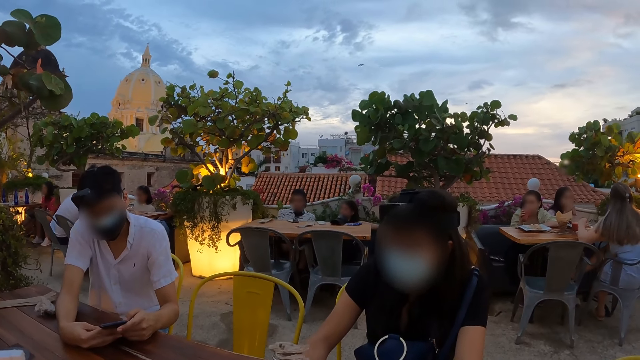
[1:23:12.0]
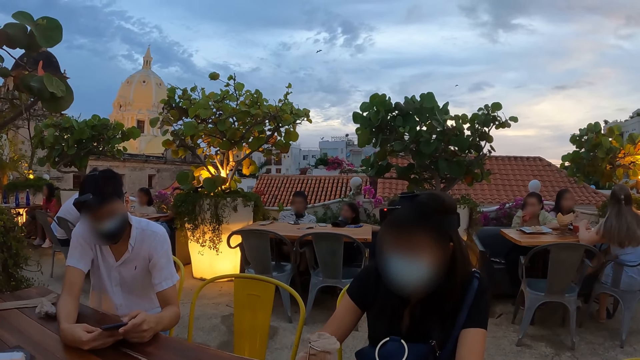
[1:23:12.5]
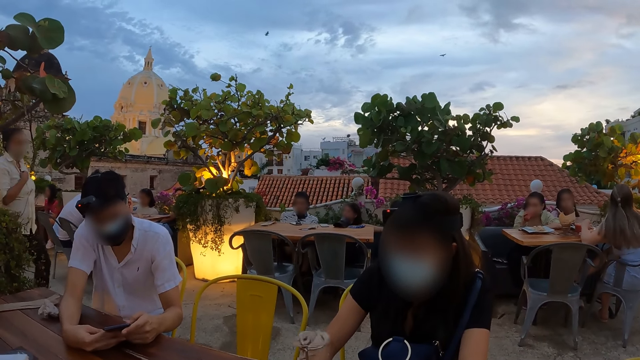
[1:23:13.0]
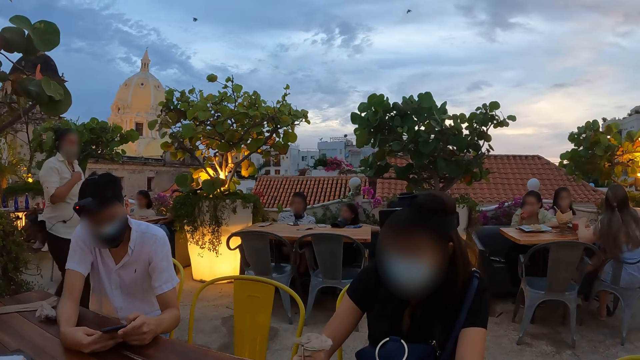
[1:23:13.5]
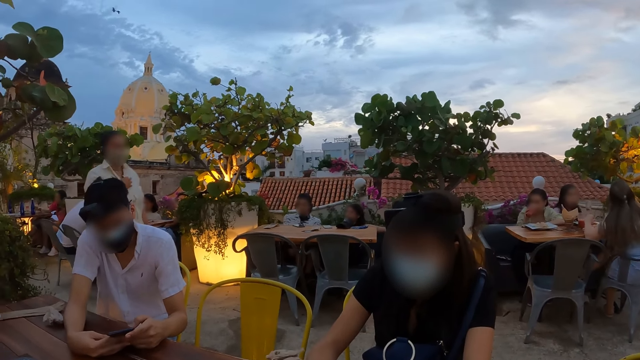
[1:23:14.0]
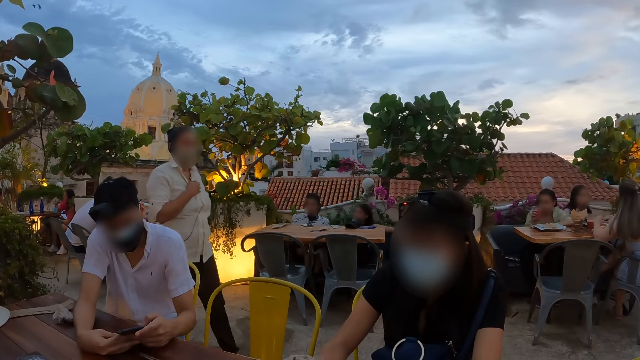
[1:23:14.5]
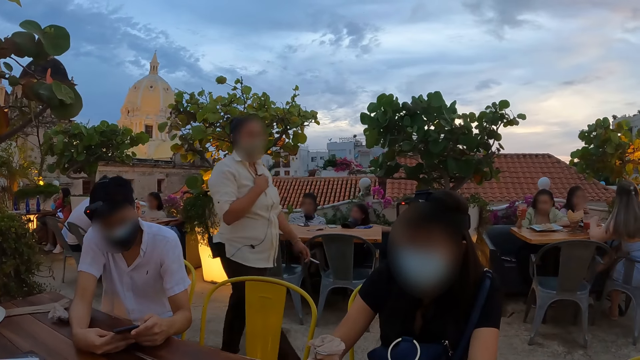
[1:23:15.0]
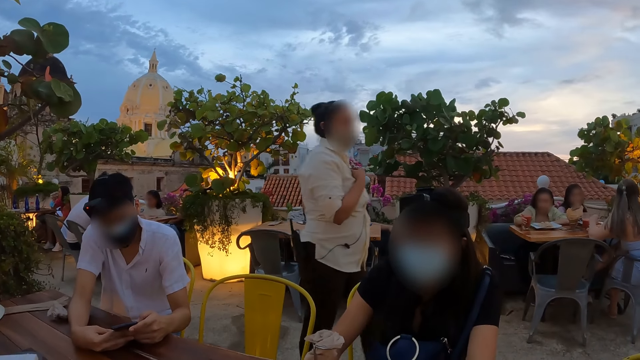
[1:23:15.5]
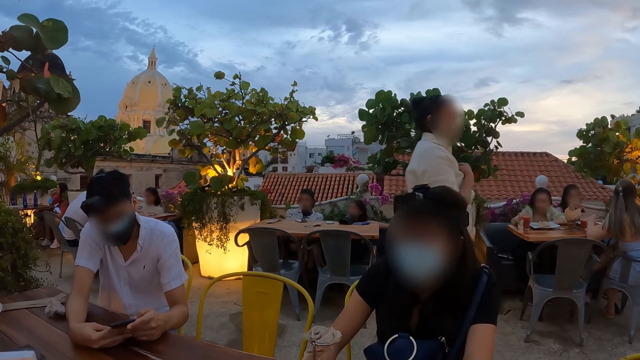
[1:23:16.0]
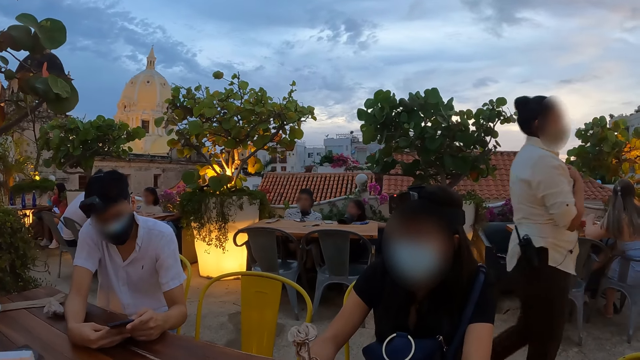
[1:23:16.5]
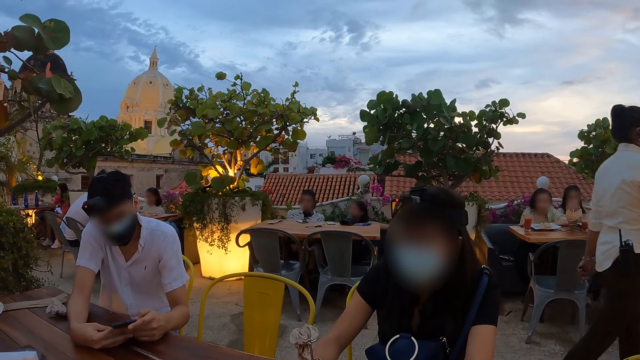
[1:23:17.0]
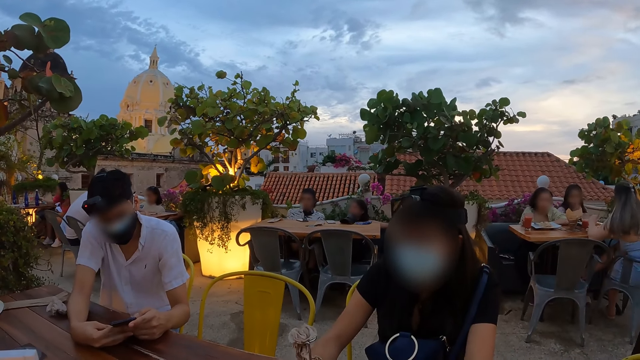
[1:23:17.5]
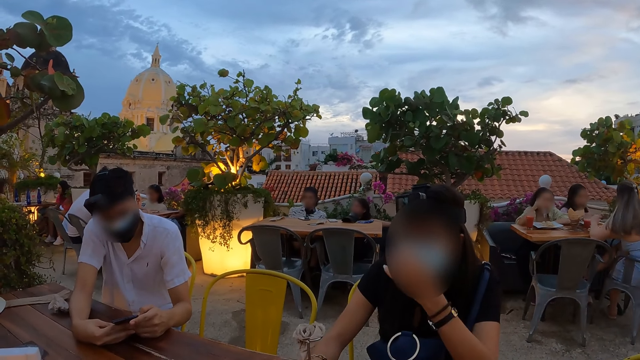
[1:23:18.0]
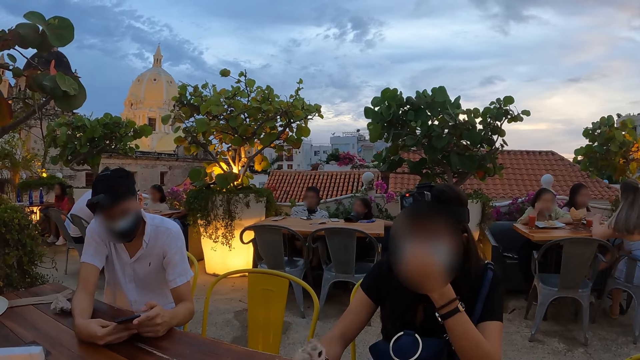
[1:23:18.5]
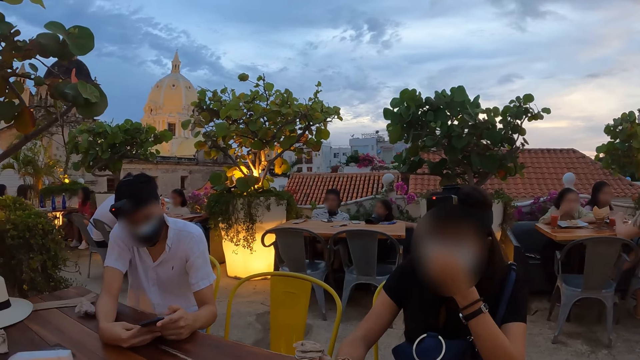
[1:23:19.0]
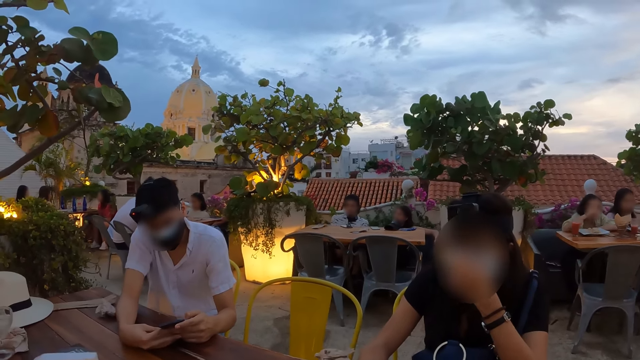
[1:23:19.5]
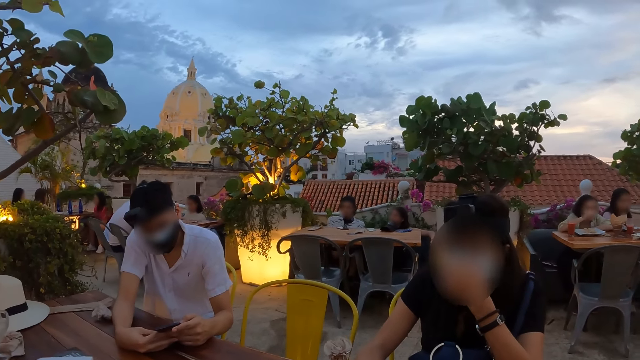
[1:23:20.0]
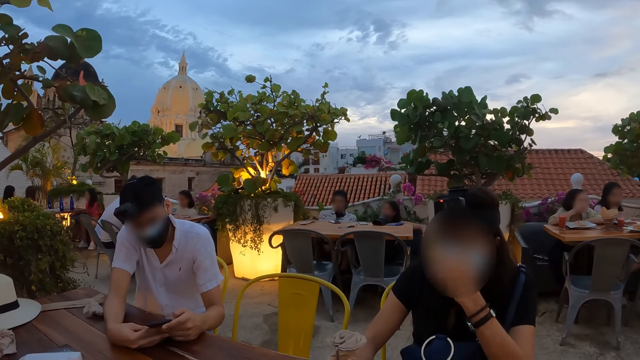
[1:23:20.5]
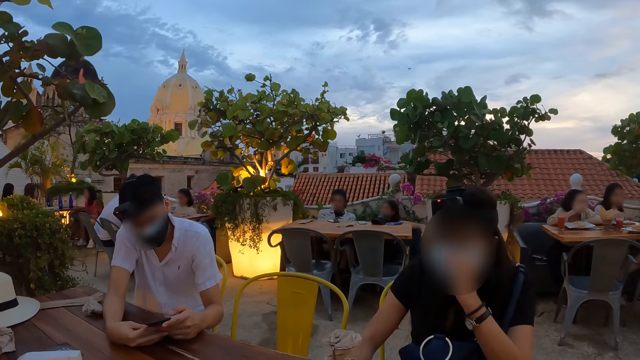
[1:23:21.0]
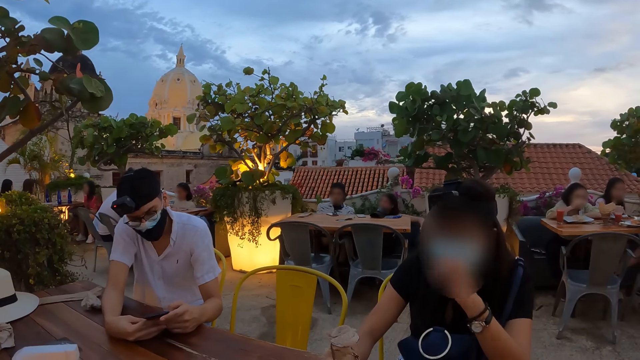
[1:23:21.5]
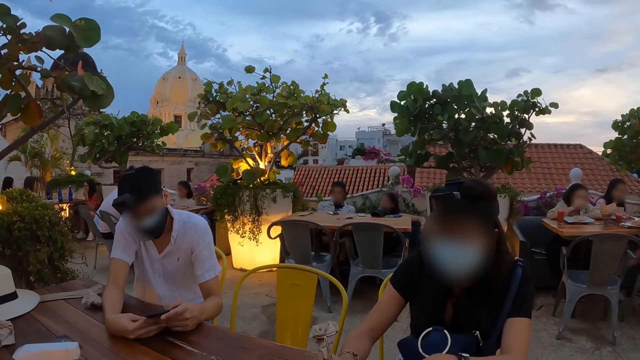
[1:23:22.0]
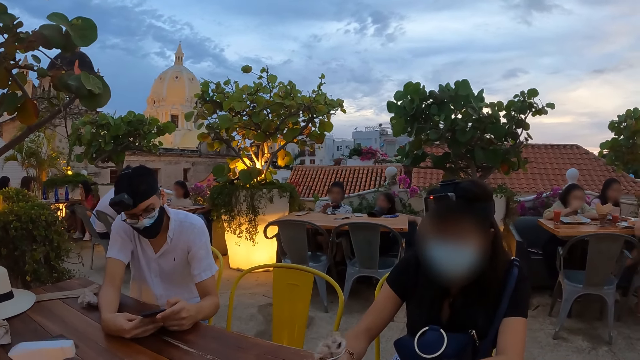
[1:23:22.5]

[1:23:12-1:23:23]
A person walks around. The woman adjusts the face mask on her face with her left hand. The woman touches the mask. The woman rolls the flower with her right hand.

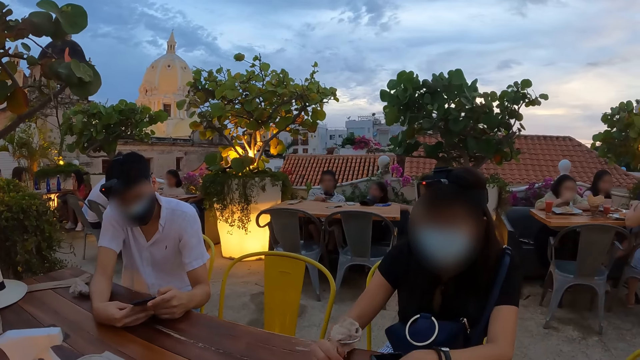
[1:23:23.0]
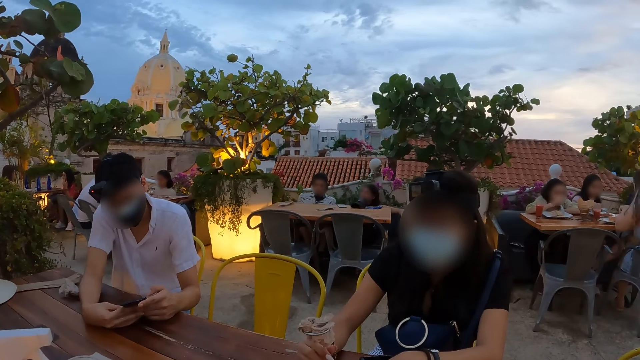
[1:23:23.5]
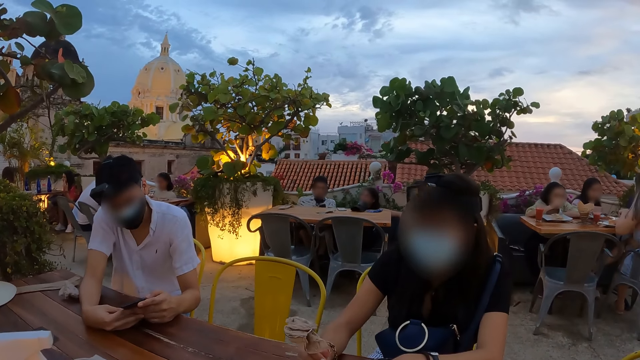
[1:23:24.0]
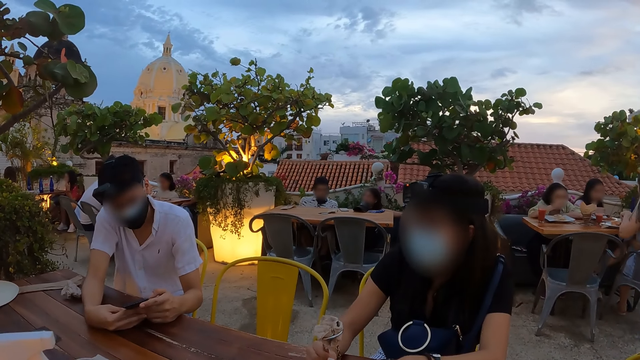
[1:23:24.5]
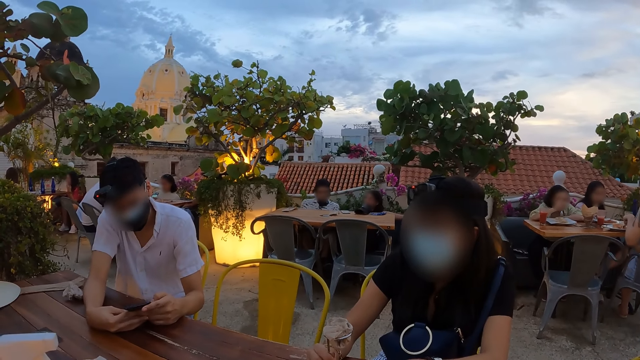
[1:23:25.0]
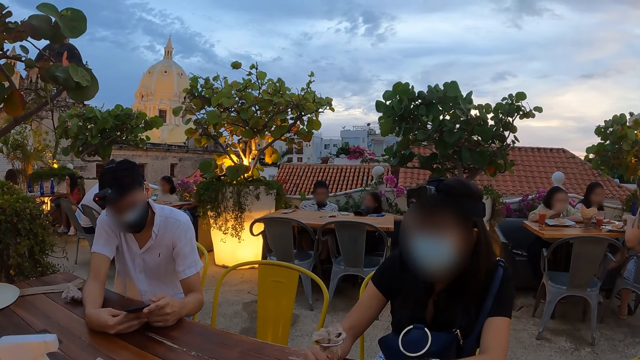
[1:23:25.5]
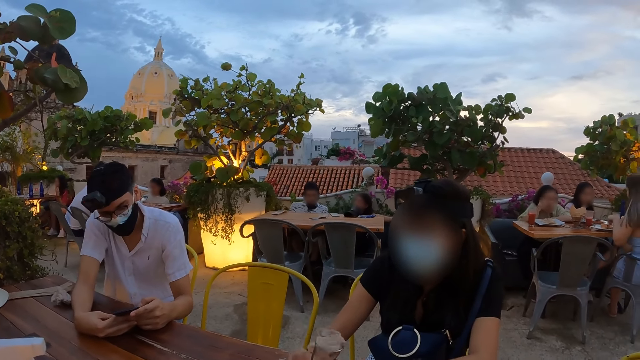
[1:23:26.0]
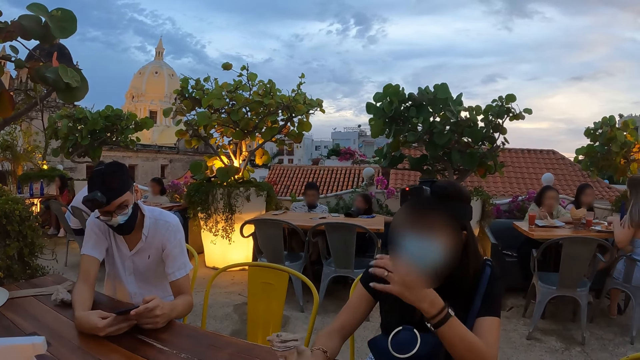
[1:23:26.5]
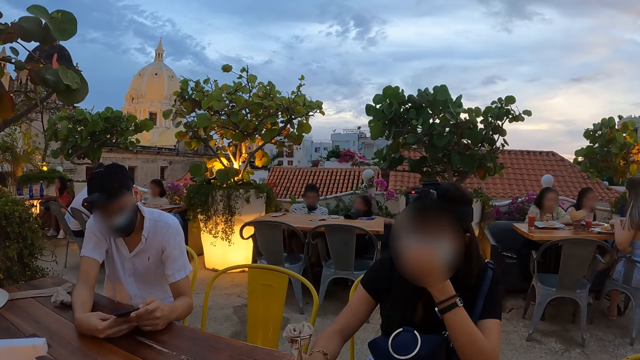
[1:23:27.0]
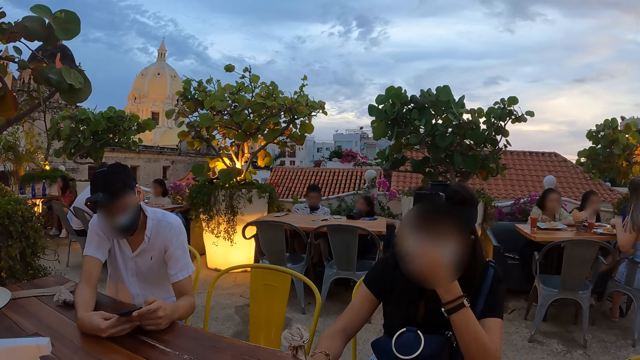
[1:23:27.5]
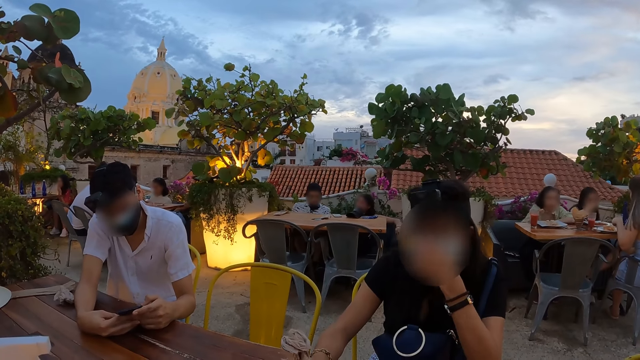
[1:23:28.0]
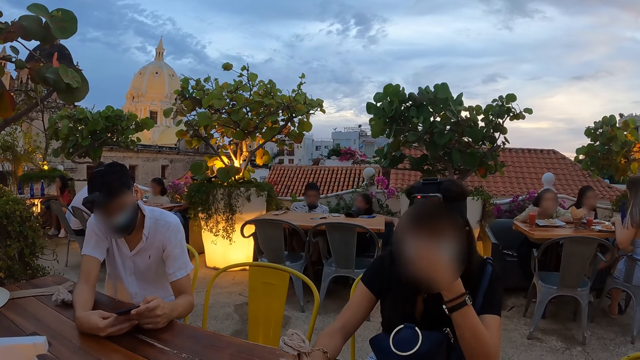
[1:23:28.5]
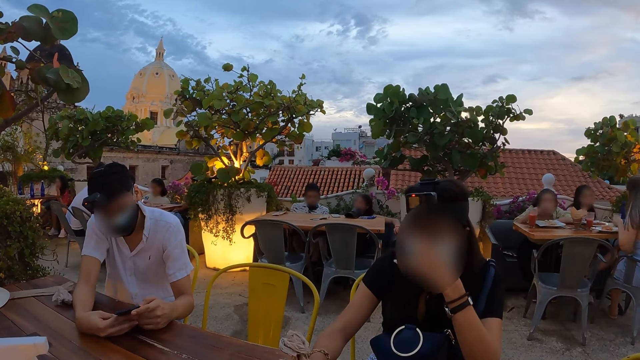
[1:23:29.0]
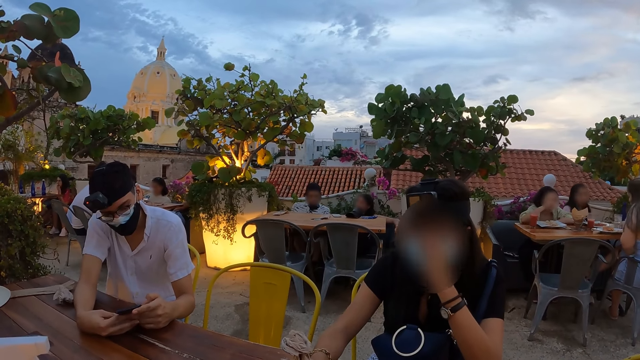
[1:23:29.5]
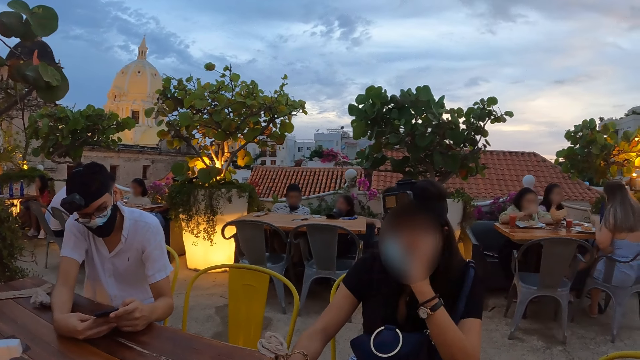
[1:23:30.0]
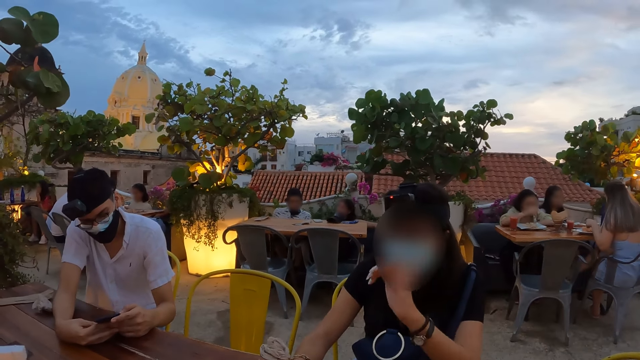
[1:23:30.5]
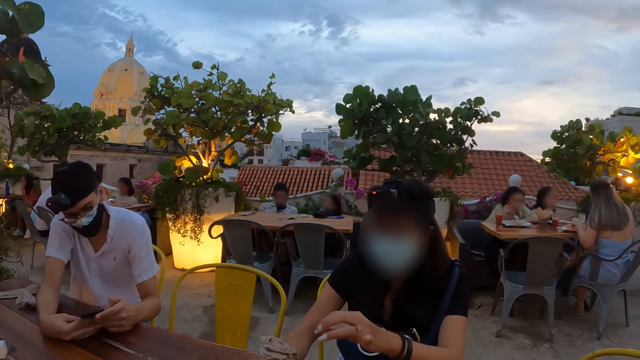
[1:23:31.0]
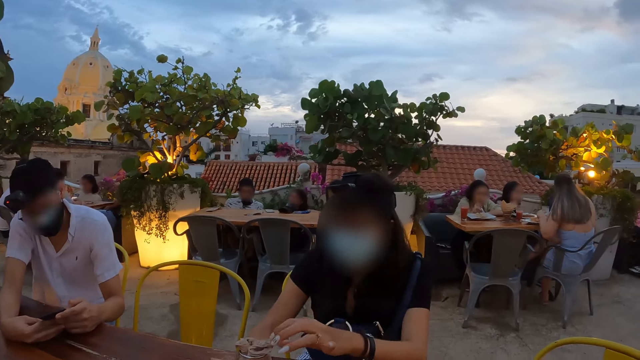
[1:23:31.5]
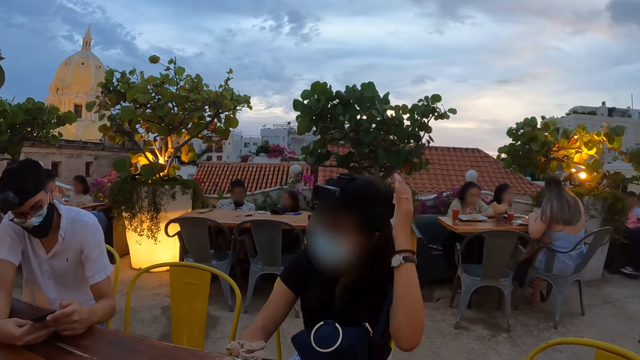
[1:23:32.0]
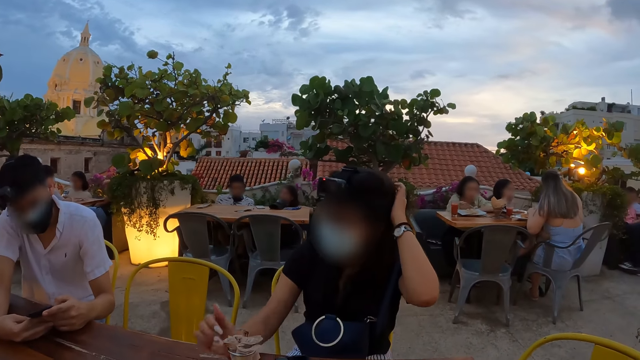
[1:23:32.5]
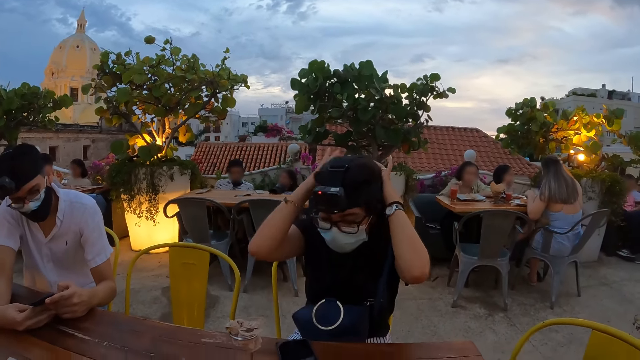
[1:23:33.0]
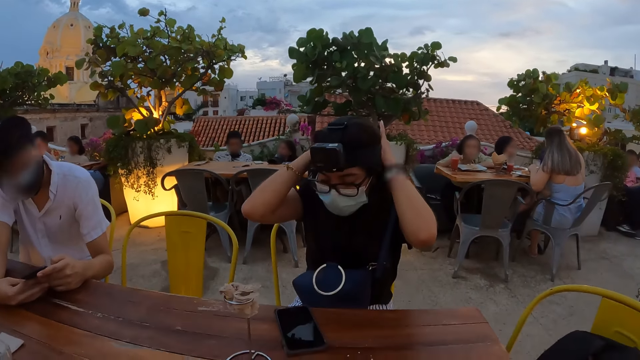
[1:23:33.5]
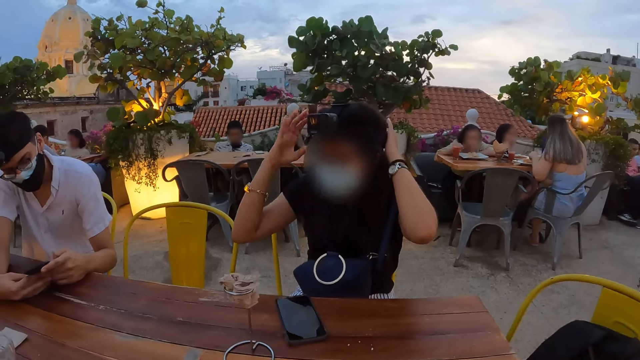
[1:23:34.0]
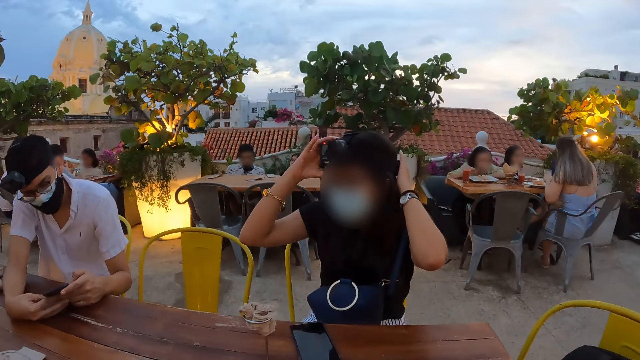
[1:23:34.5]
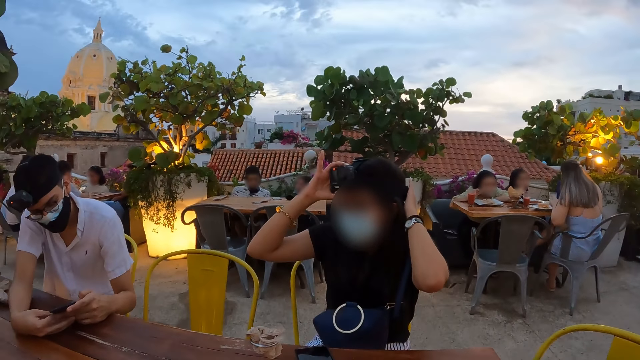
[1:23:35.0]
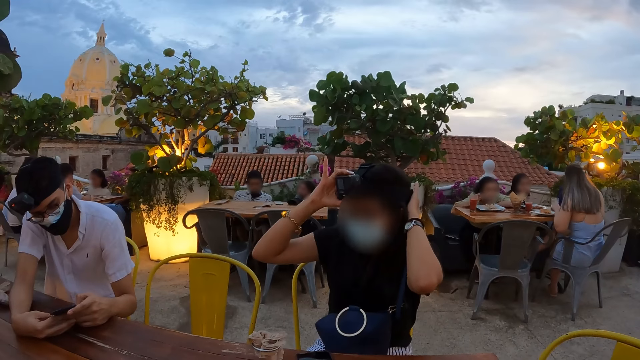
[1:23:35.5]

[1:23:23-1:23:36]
The woman rotates the accessory on the table. The woman adjusts the face mask on her face with her left hand. The woman touches the mask. The woman touches her hair with her left hand. The woman adjusts the camera. The woman touches her hair with both hands. The woman touches the head camera on her head with her right hand.
